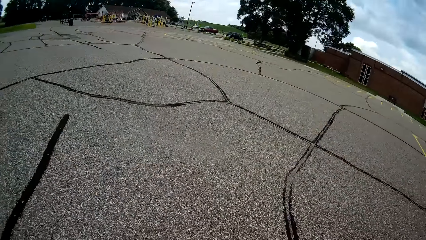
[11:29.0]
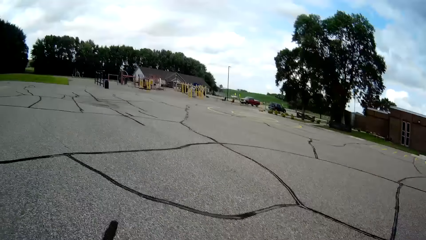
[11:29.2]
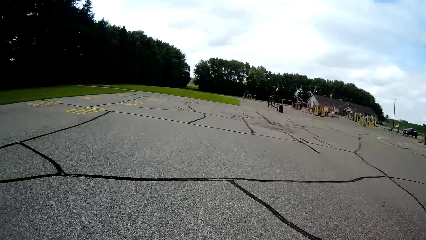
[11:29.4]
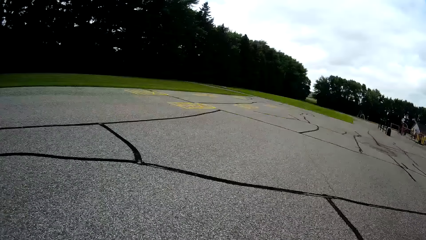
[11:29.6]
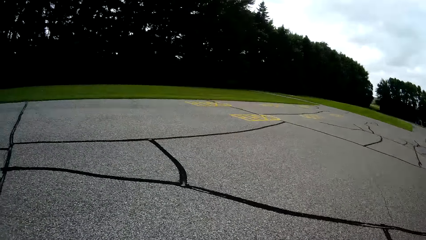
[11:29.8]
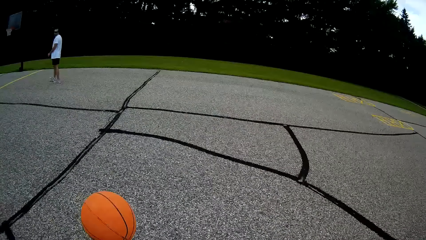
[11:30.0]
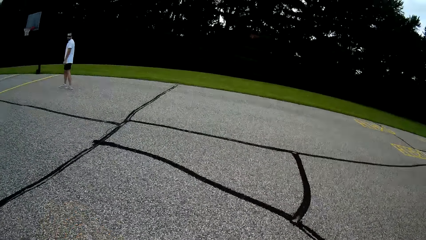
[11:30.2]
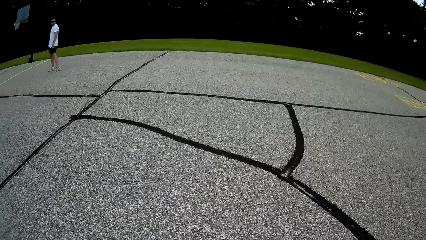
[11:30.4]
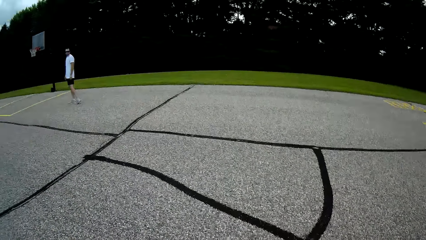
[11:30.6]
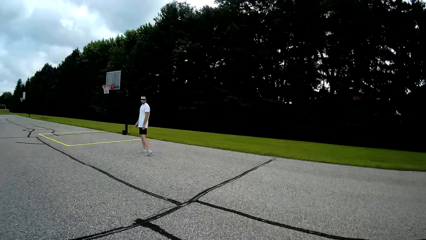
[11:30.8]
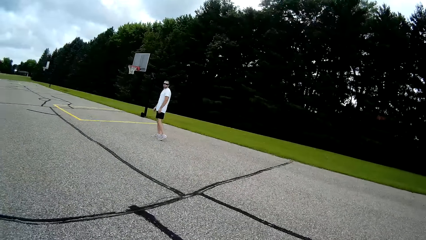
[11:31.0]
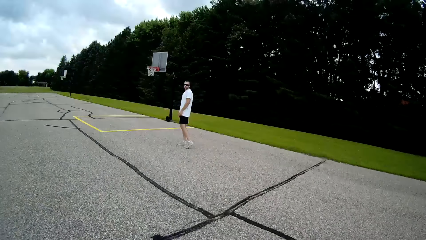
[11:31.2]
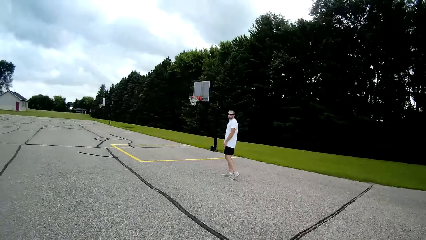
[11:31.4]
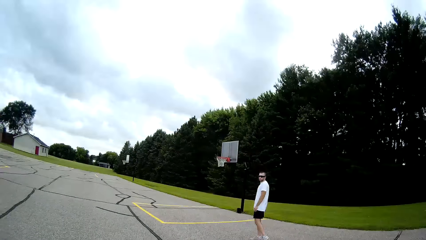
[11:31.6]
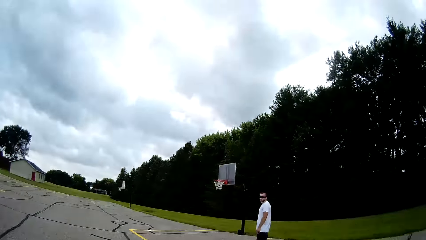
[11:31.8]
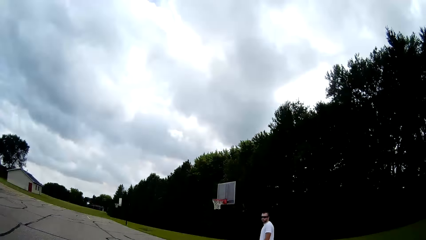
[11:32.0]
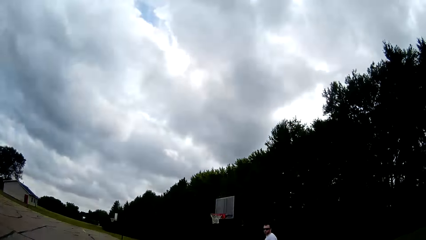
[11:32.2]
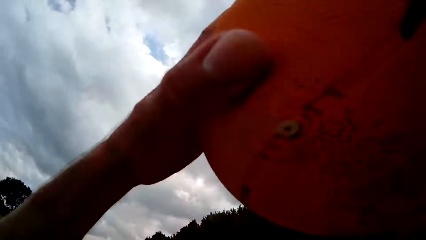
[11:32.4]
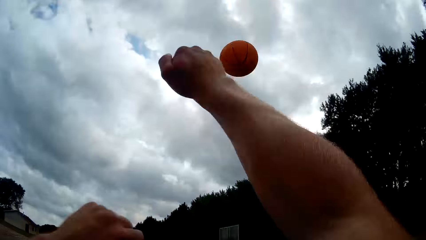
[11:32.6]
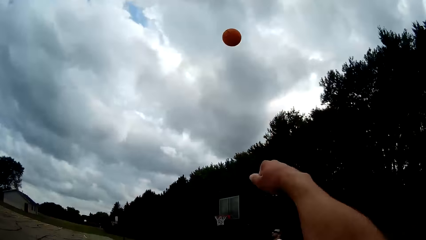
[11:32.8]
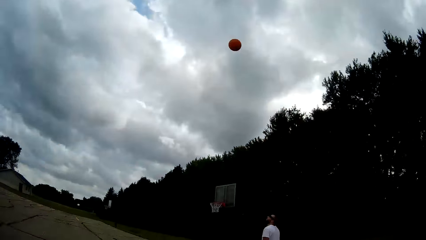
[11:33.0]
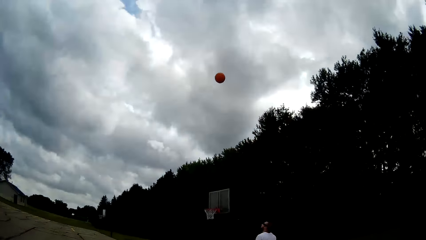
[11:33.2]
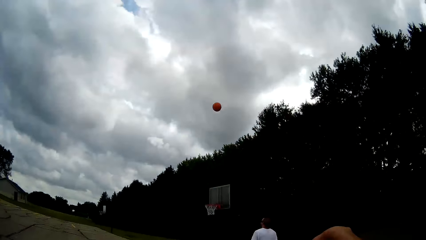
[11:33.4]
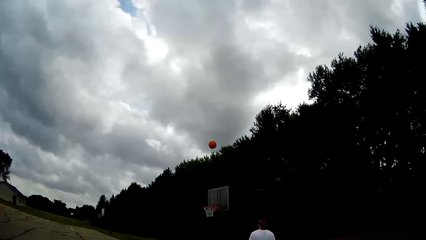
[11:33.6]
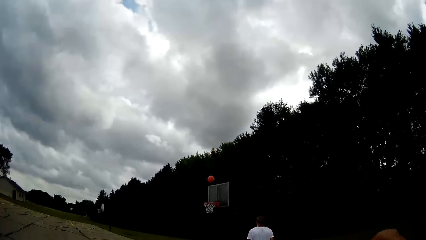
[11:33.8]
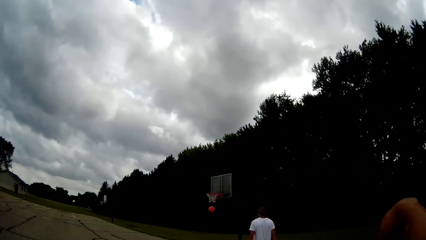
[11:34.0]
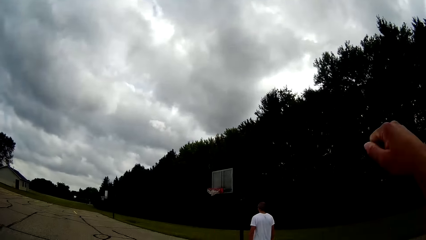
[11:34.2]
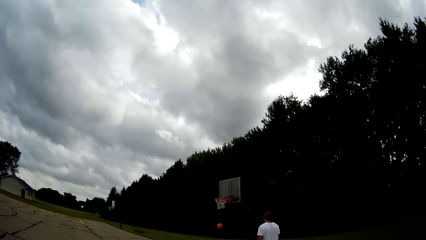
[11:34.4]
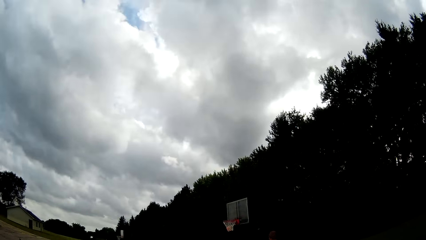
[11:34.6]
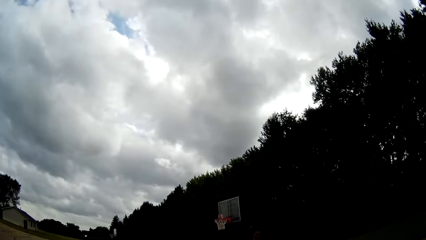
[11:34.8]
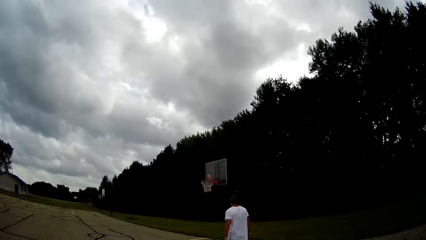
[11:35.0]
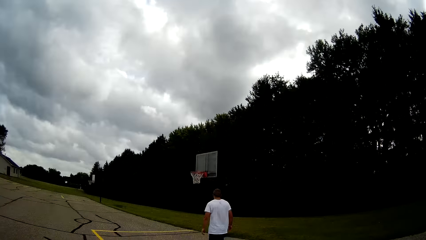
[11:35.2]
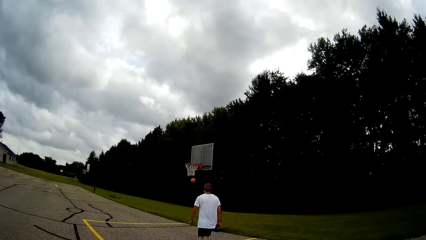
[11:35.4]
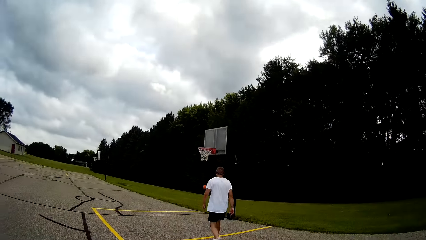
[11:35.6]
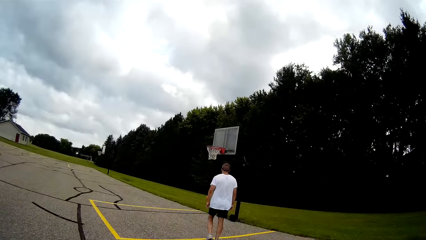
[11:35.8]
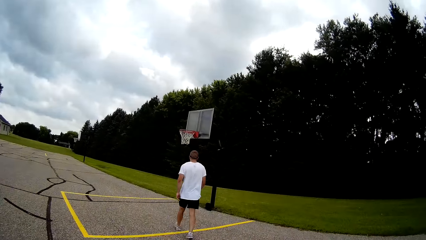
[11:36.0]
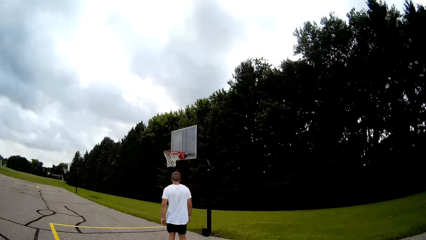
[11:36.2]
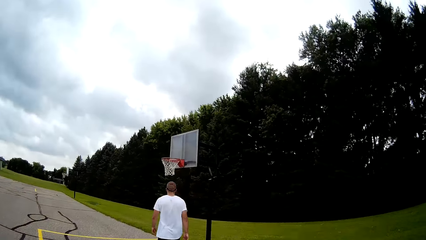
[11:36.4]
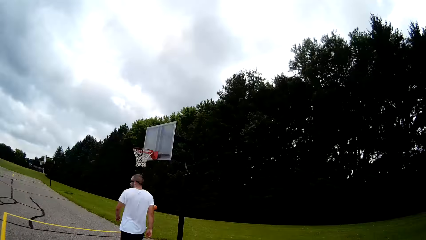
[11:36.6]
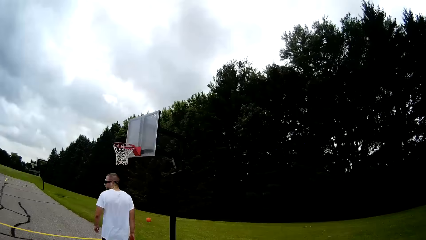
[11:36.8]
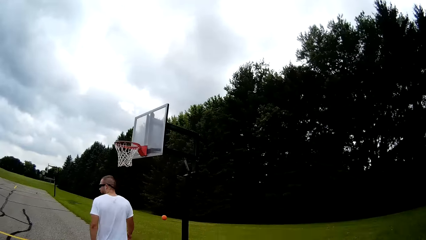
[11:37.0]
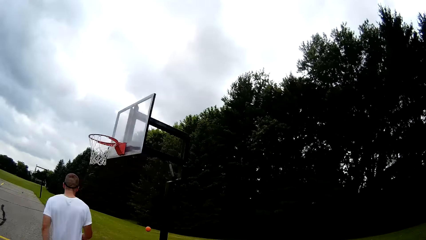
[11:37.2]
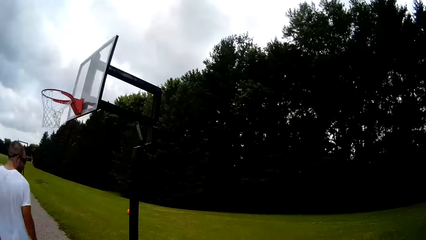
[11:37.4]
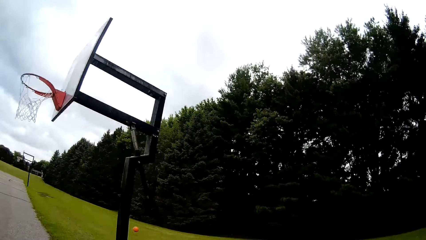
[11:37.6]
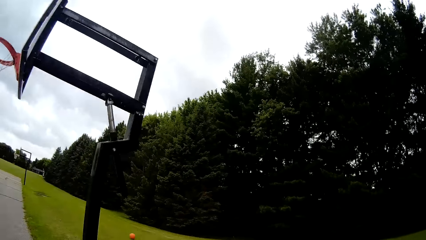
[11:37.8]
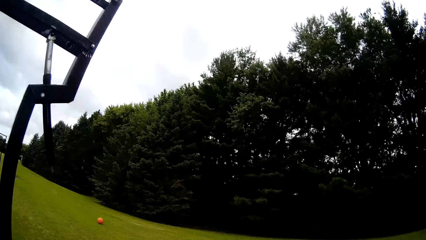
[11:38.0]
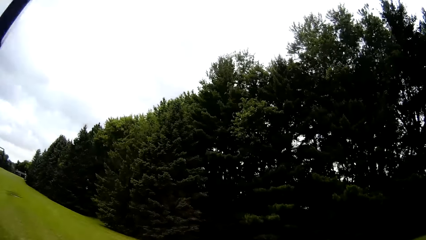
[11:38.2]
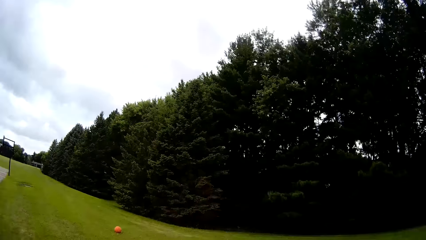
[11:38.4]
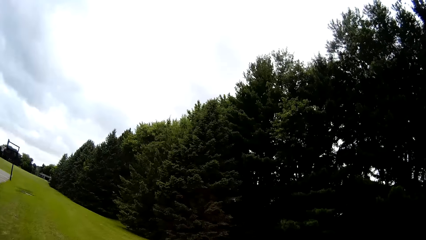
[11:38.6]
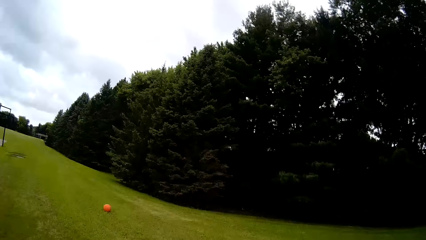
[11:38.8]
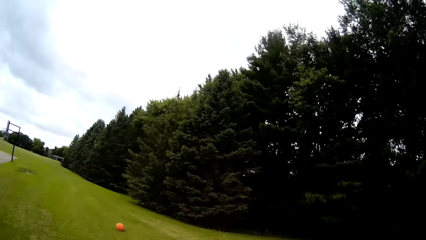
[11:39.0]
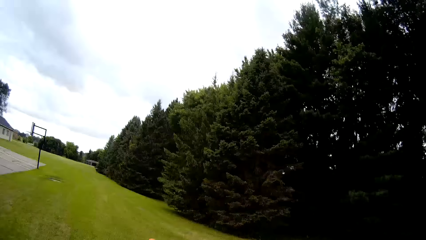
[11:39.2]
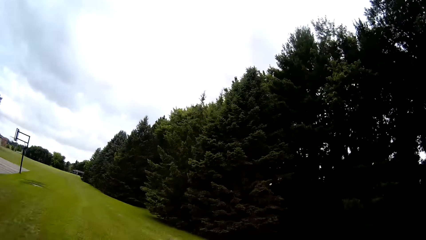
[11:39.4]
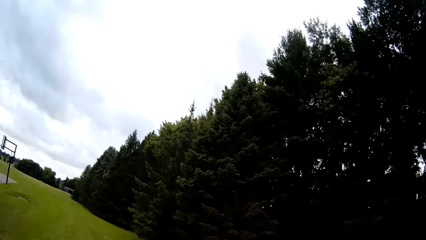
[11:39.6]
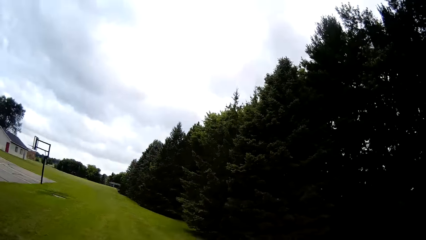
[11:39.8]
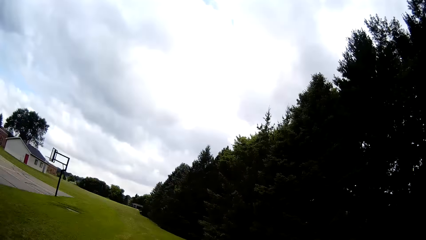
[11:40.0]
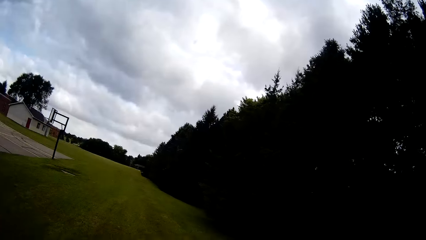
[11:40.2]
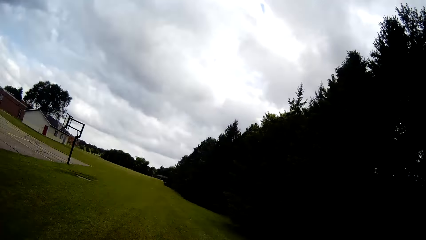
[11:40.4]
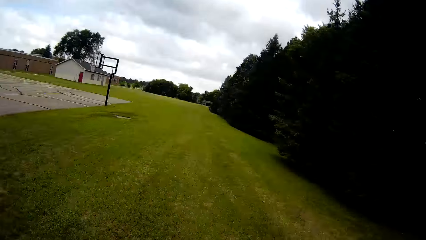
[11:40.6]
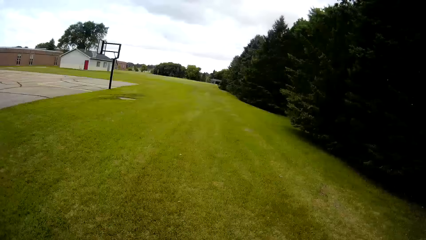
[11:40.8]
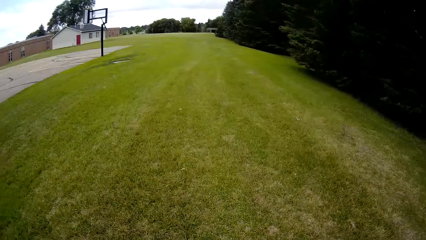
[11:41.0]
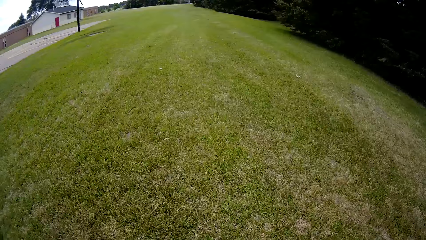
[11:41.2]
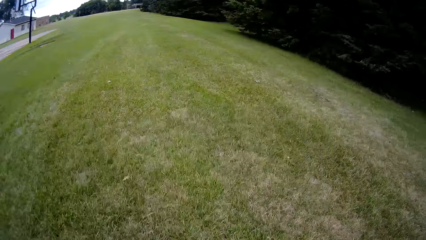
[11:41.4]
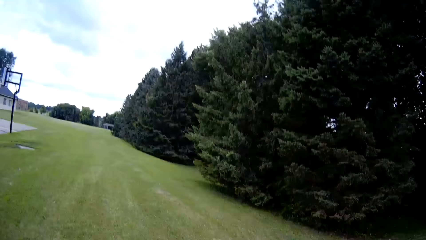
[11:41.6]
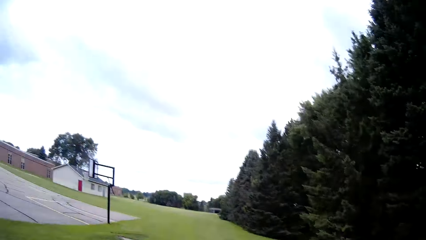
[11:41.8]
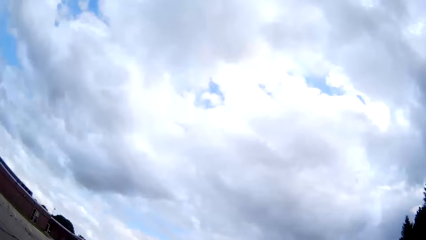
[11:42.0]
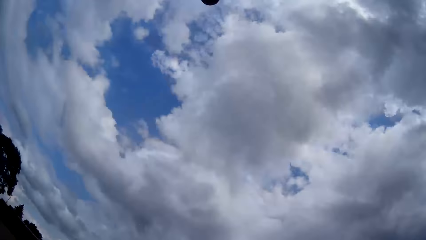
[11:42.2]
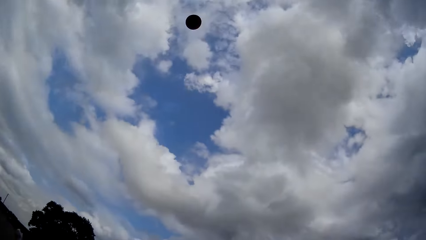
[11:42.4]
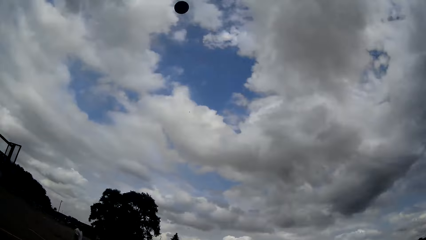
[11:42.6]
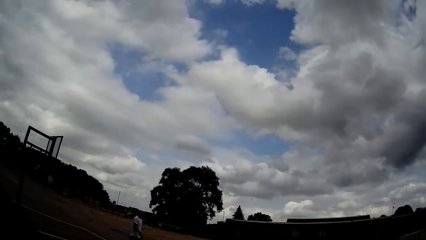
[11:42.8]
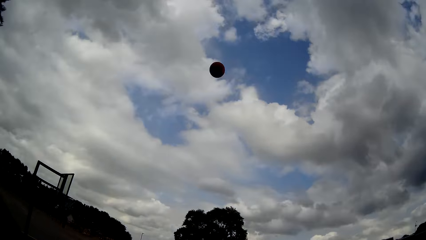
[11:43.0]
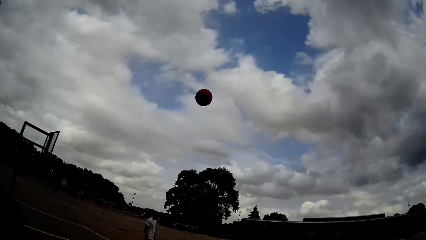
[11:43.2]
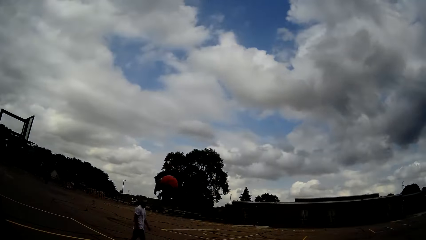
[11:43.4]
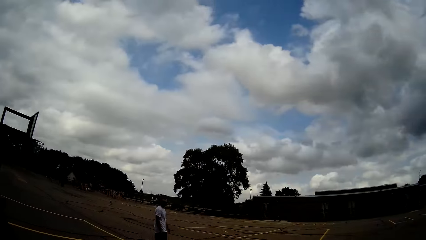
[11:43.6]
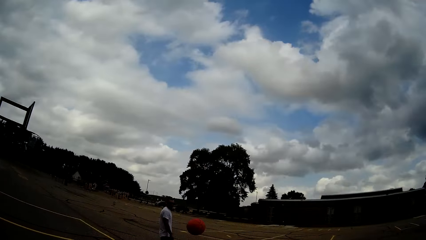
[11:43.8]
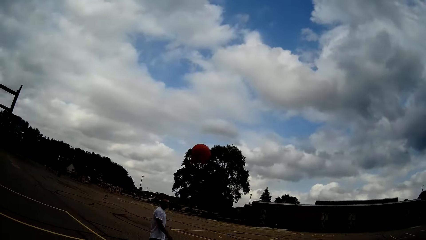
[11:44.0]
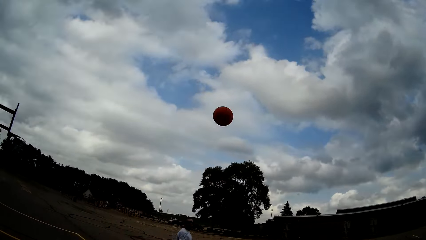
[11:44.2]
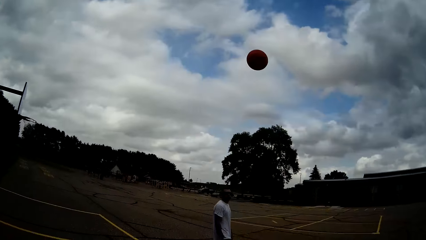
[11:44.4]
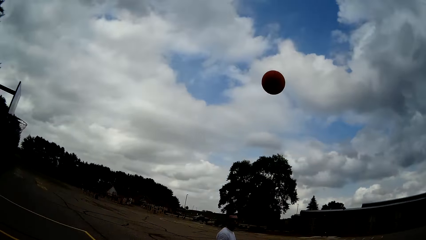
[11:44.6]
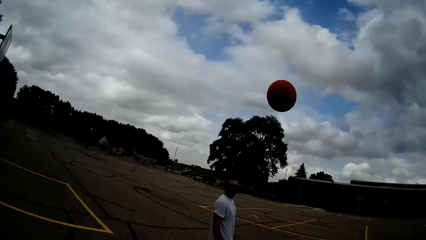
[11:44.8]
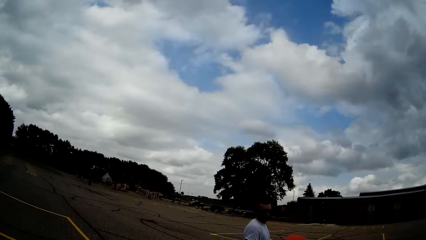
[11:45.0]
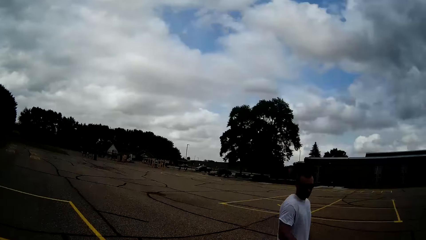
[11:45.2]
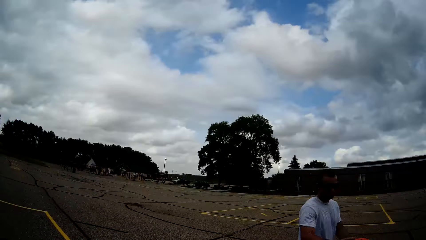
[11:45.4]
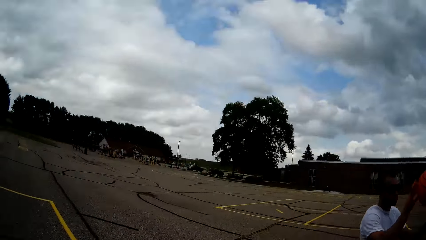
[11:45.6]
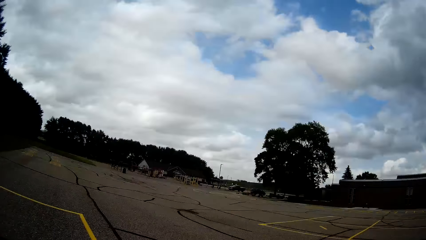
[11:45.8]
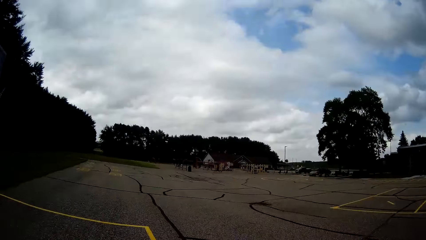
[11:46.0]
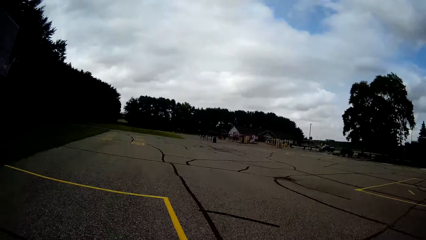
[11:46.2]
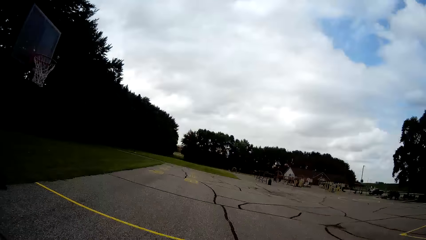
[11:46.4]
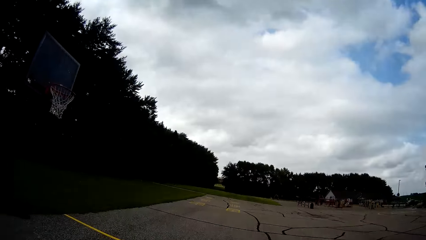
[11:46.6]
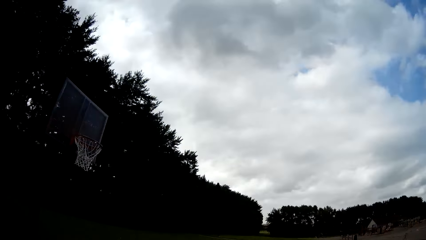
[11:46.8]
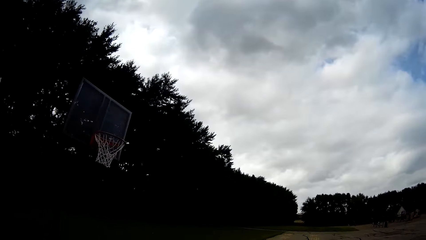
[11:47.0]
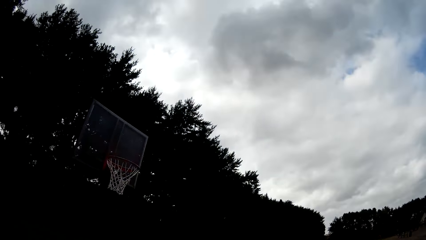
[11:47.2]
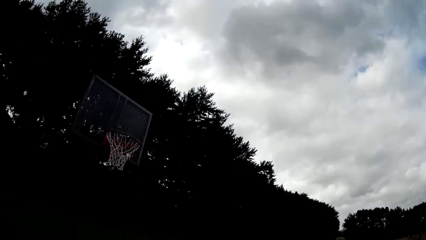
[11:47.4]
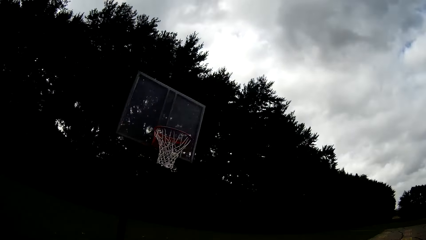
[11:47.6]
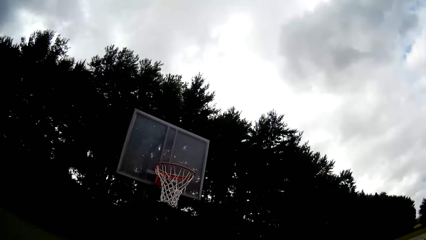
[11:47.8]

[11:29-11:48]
The camera wearer catches the ball. They bounce the ball on the ground. They throw the ball into the basketball hoop. A person walks towards the basketball hoop. The camera wearer runs towards the basketball. They walk towards the ball in the field. They catch the ball in the field, pick up the basketball, and throw the ball into the basketball court. The person walks towards the basketball. The camera wearer walks around the court. The person holds the basketball. The person catches the ball.
